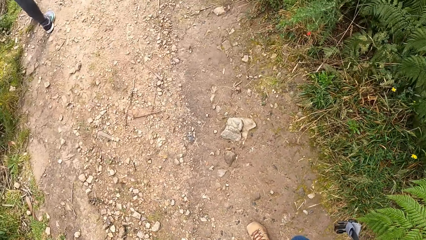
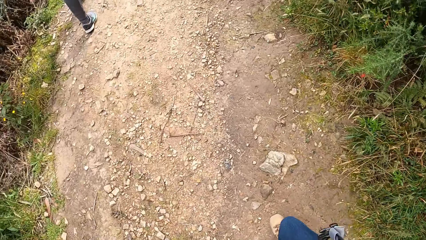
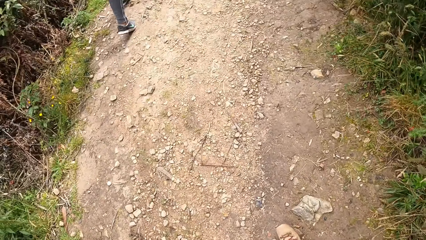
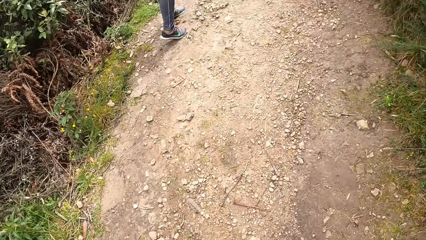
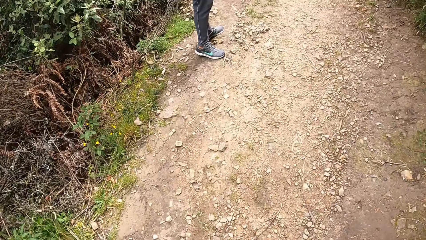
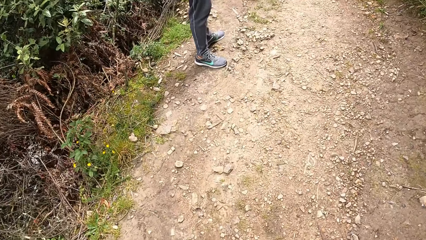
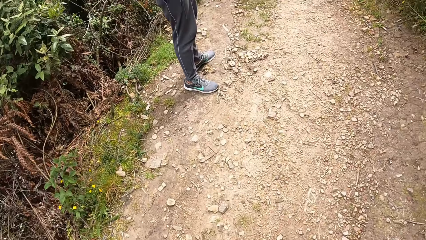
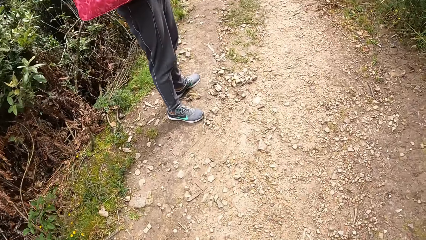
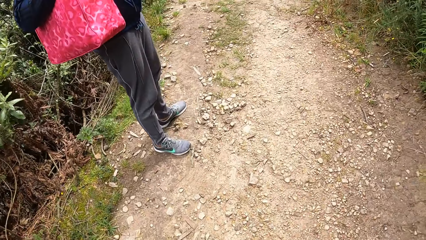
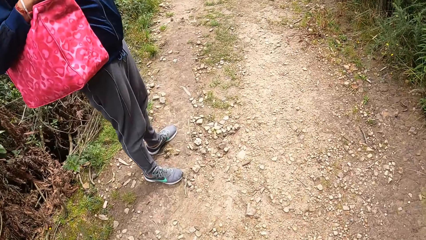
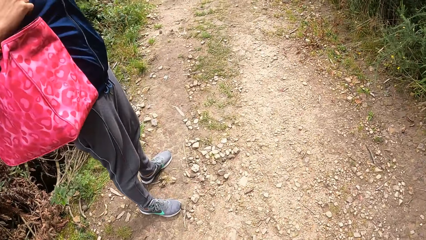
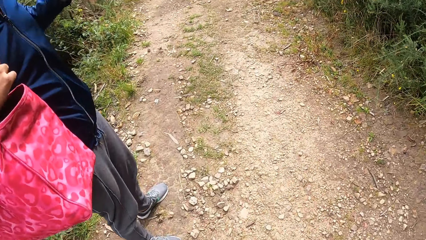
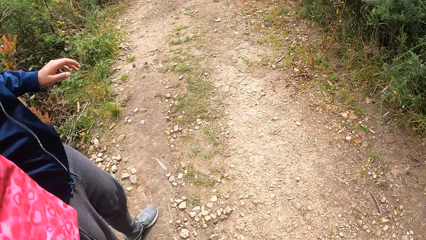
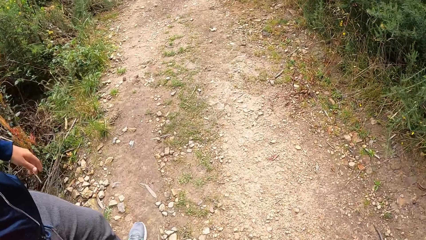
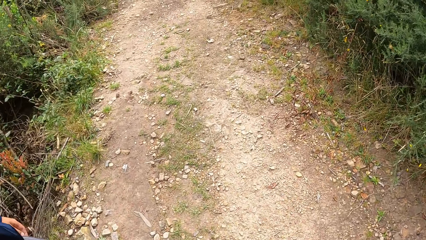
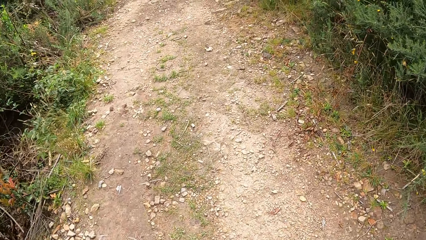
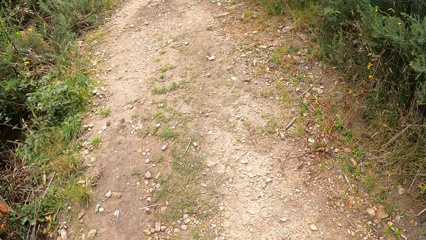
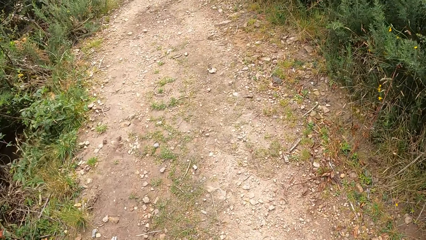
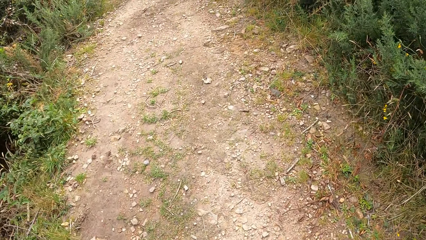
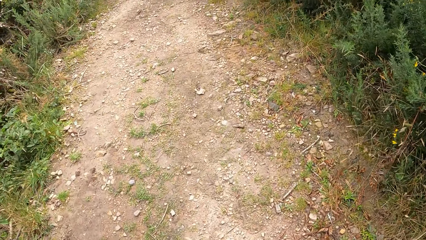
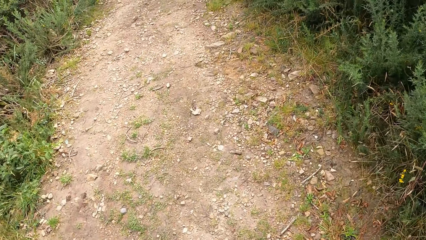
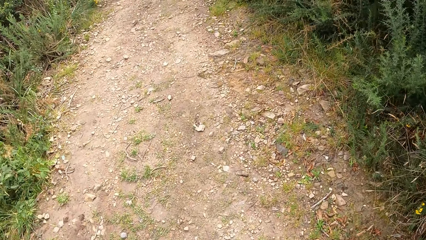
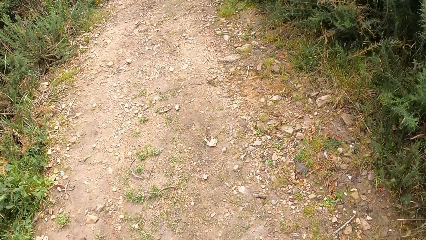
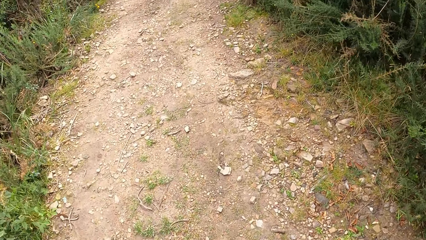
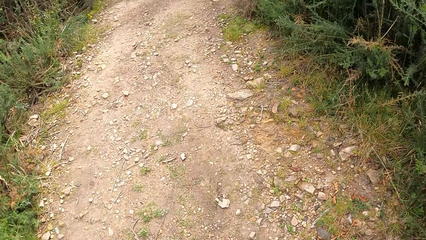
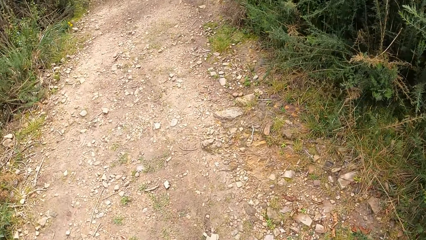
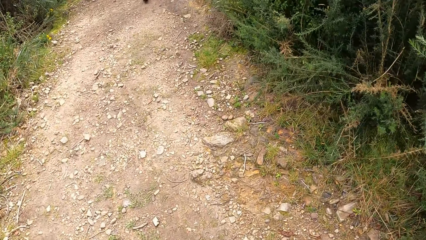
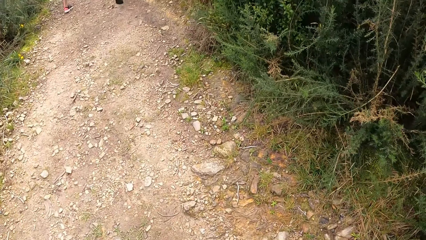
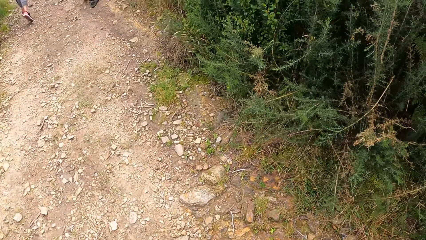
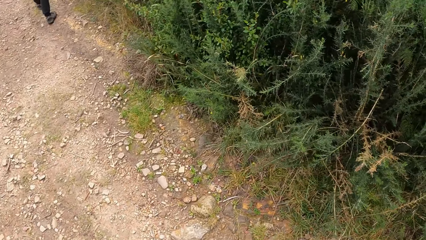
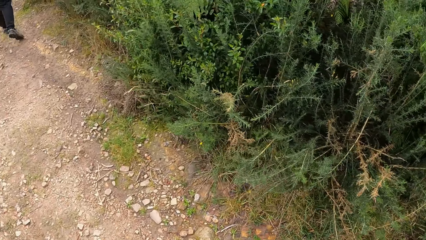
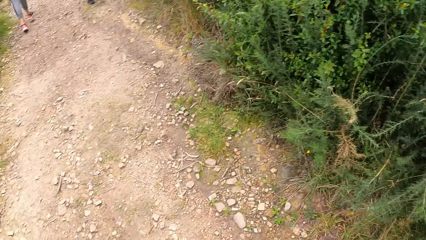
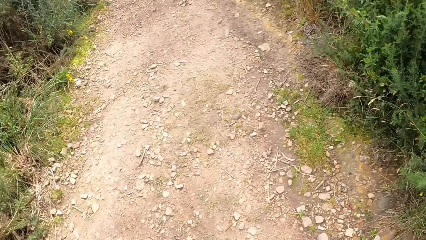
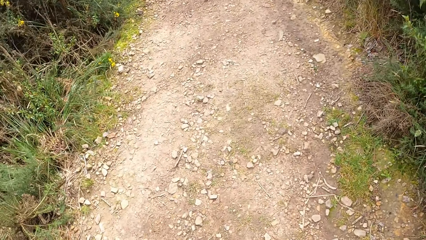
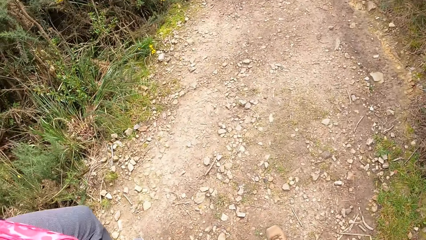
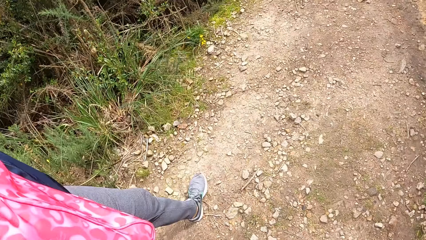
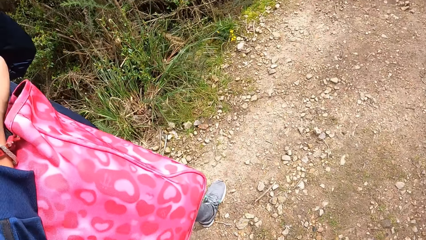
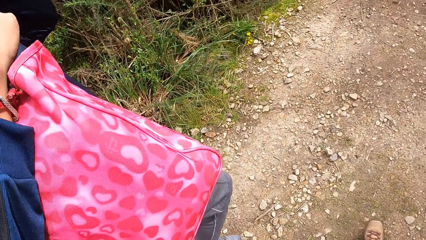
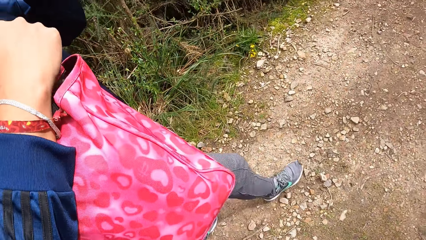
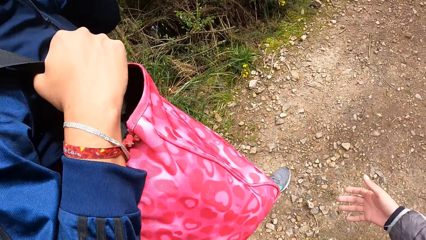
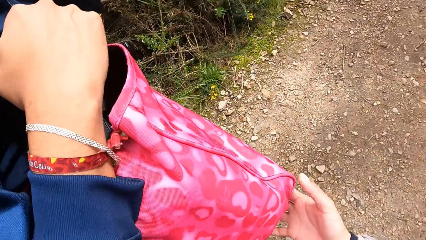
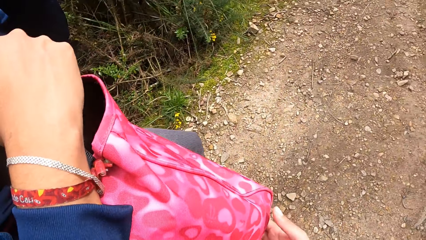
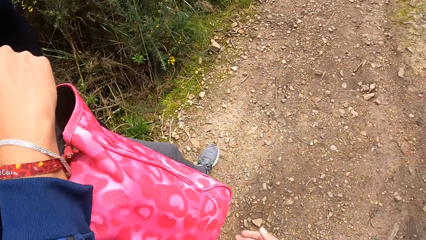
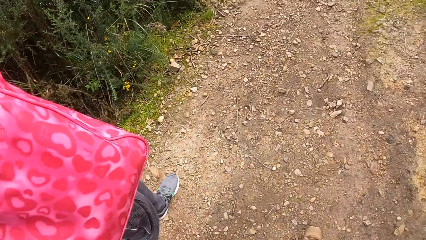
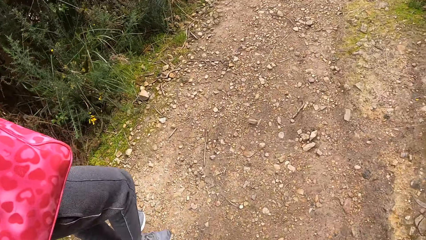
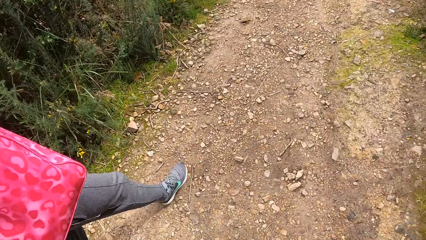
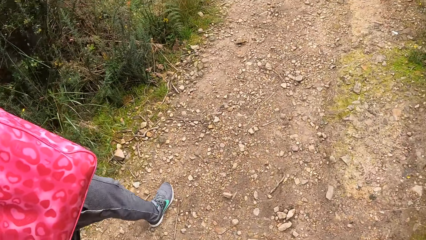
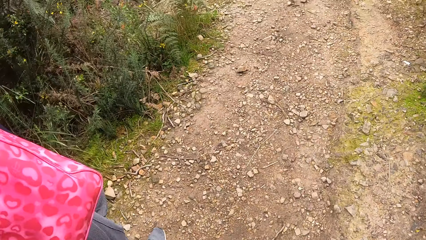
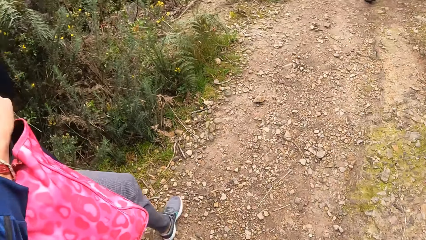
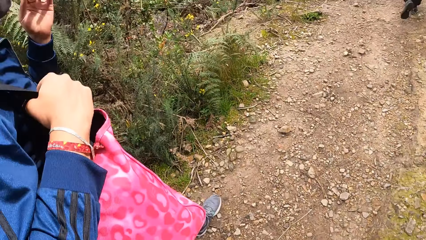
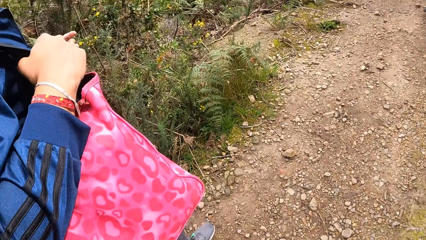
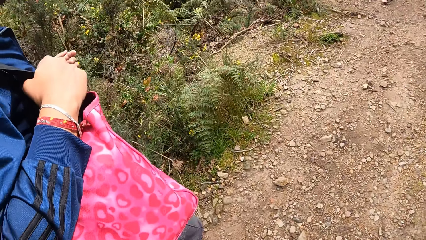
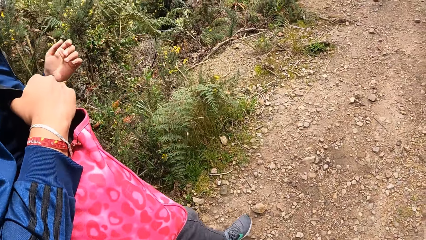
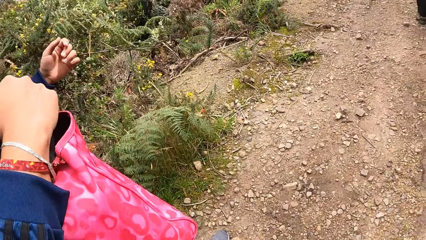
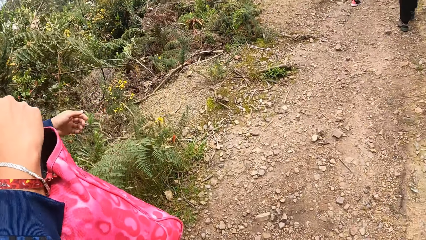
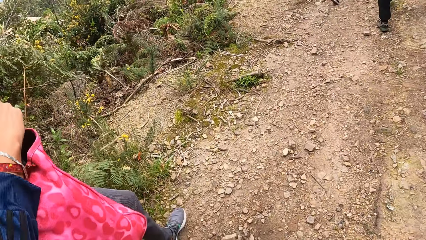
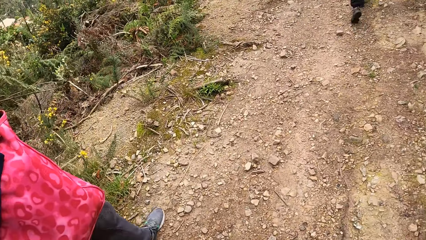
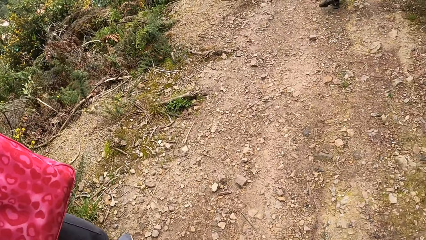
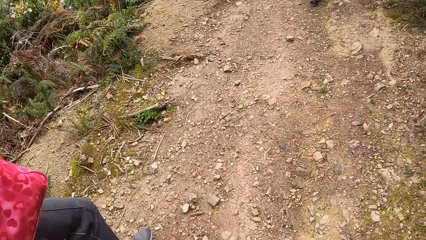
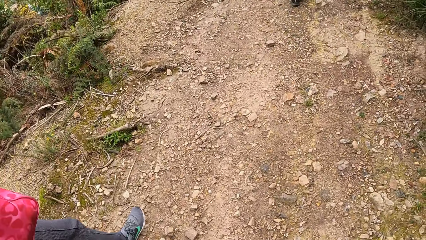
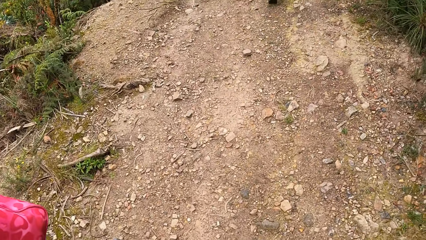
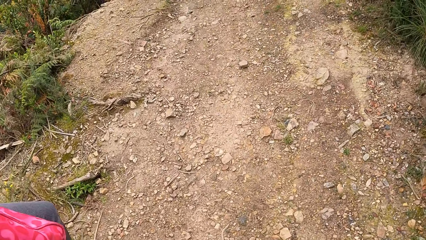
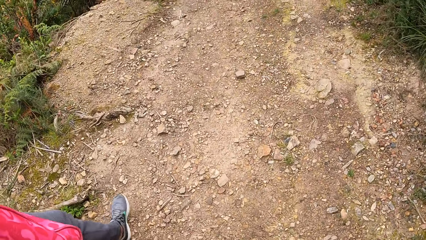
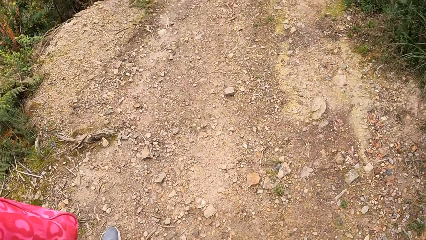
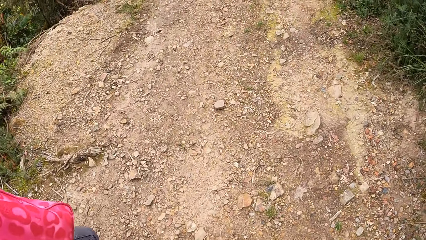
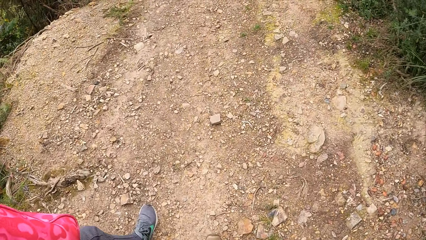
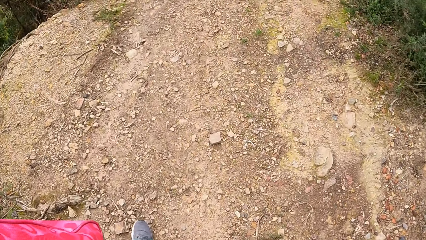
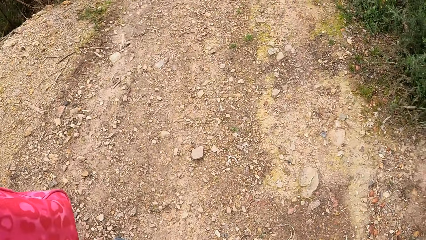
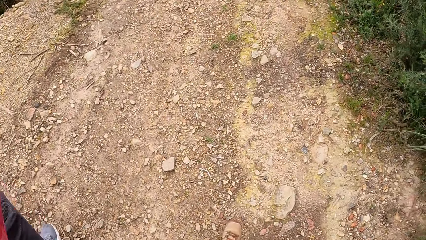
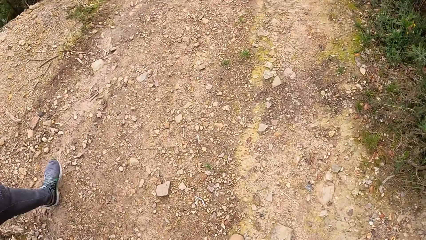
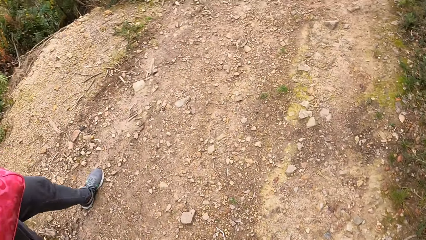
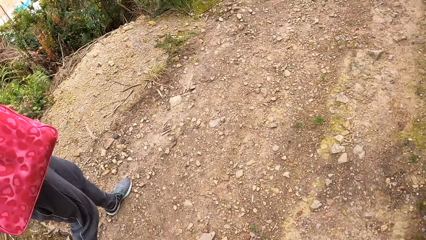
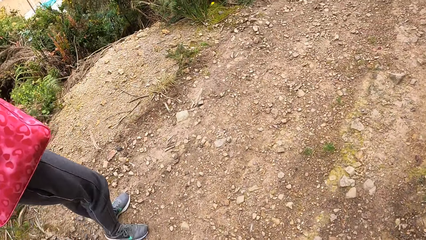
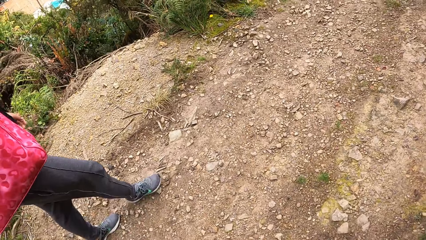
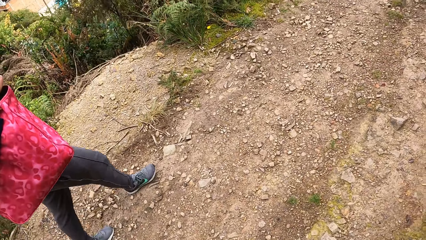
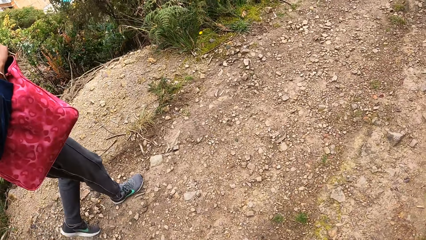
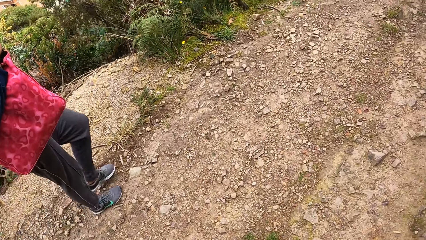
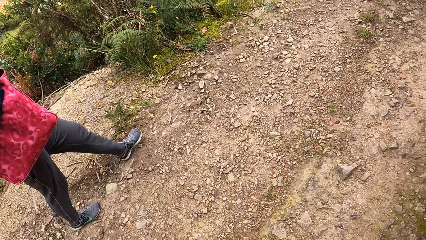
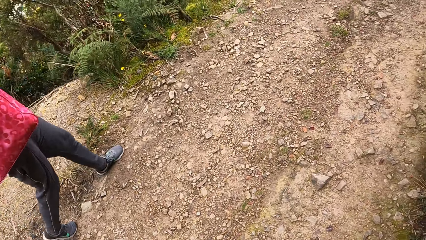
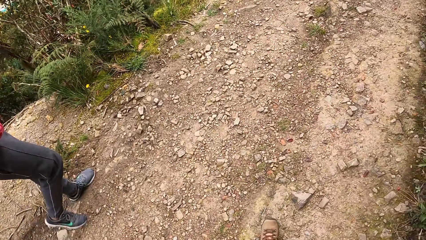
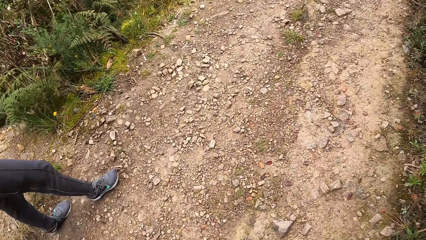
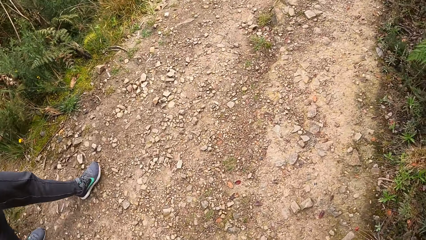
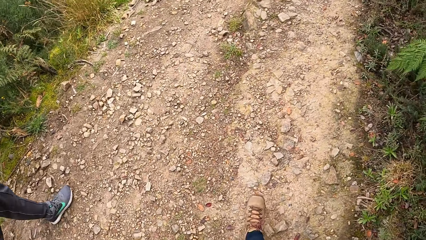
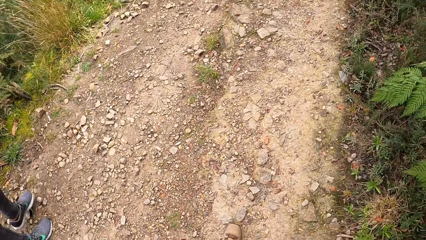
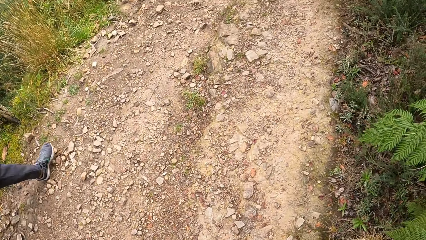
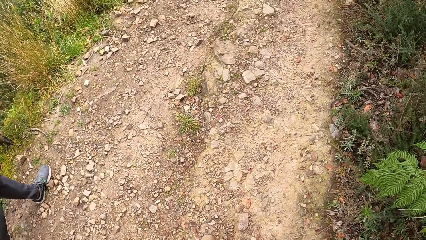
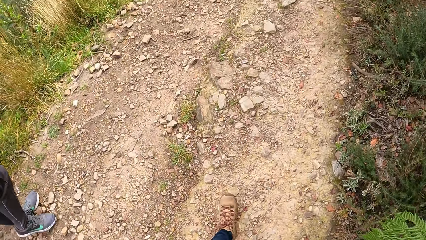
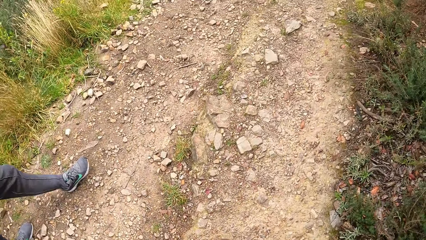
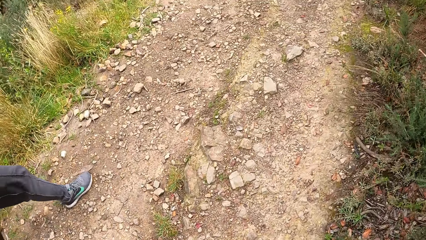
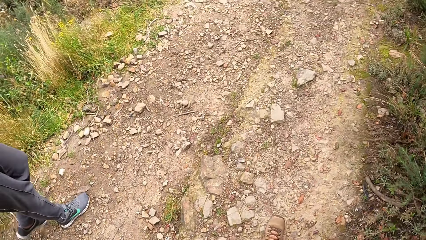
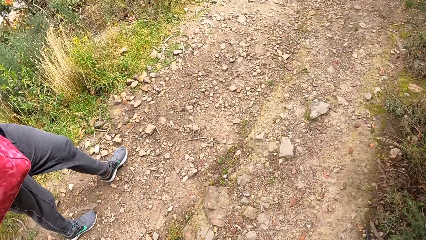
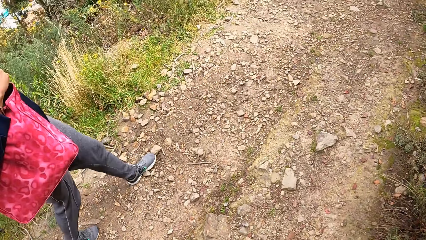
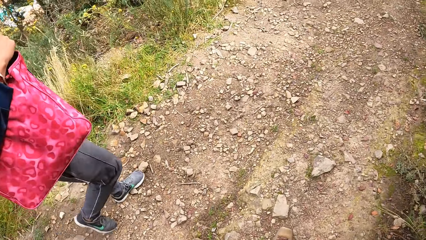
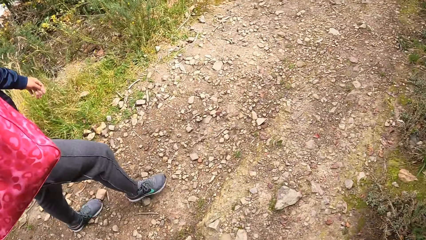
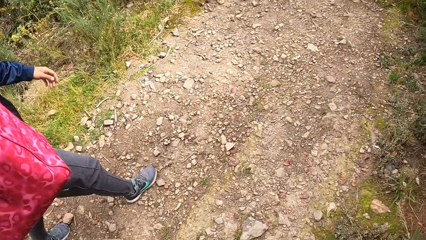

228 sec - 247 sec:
The camera wearer walks on the bush path. The man walks on the bush path. The camera wearer touches the bag. The man walks.
